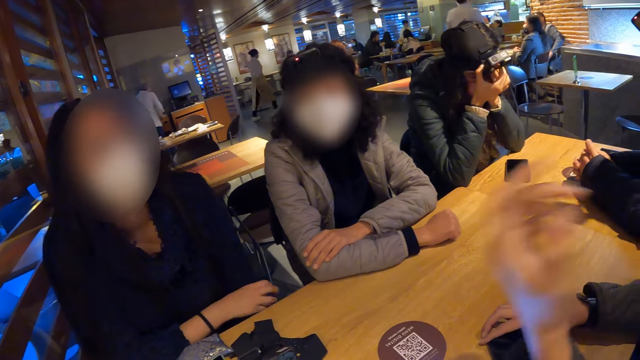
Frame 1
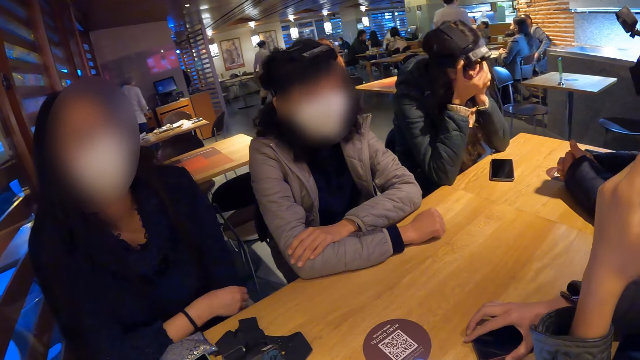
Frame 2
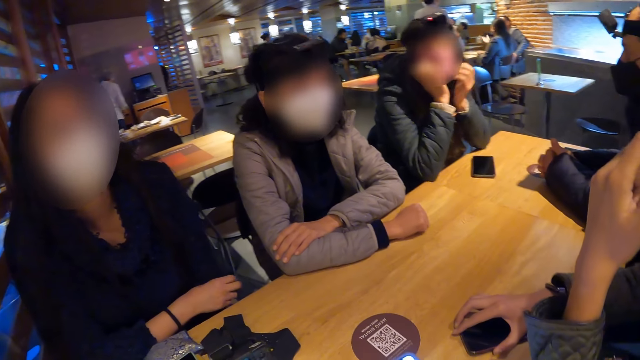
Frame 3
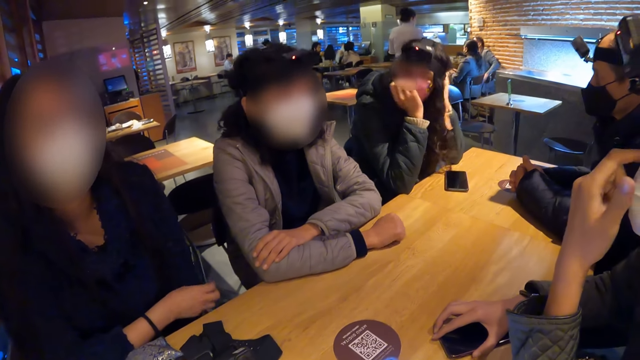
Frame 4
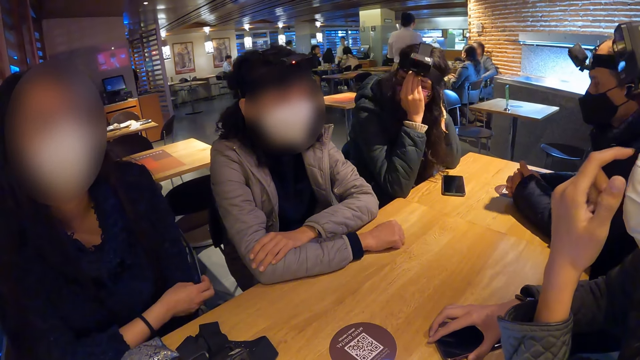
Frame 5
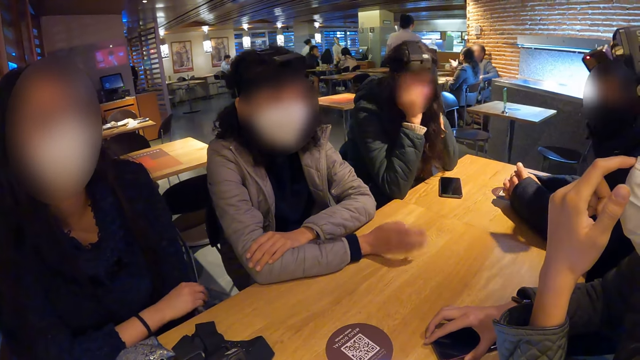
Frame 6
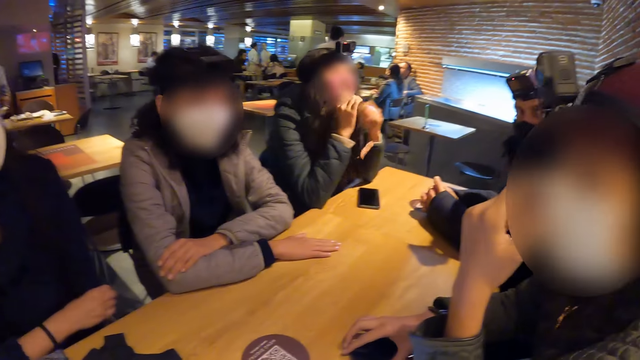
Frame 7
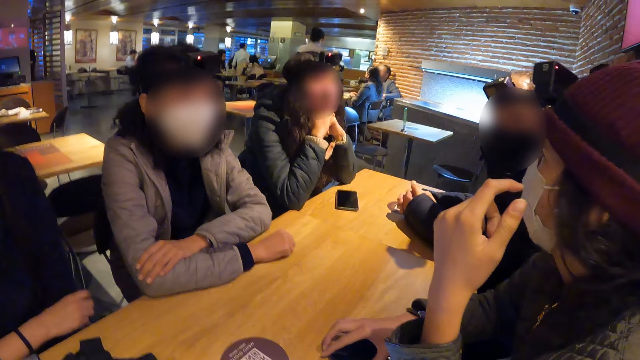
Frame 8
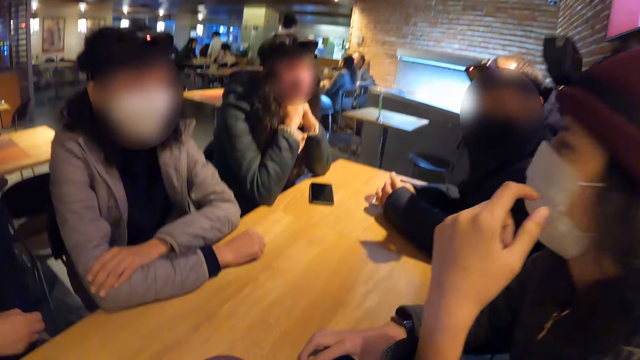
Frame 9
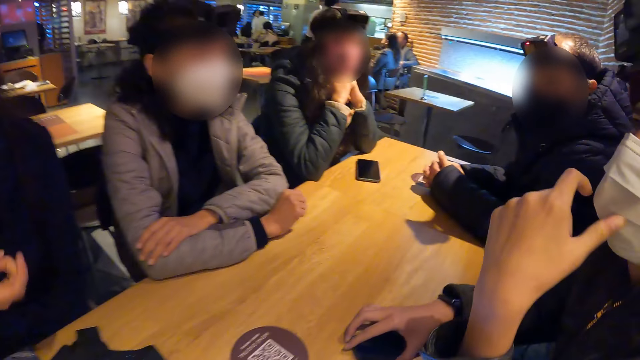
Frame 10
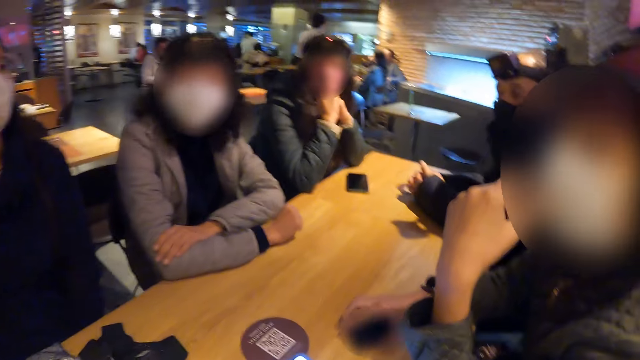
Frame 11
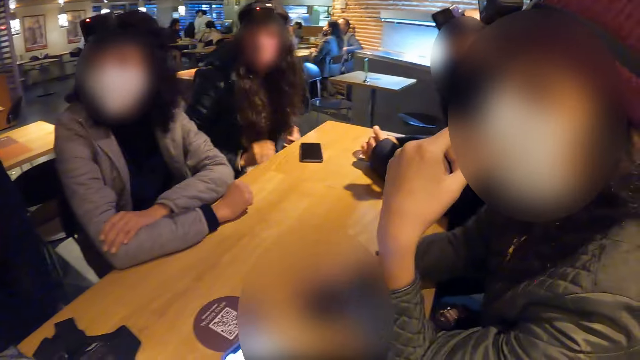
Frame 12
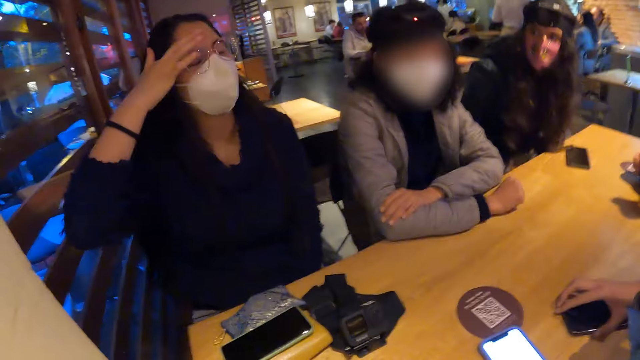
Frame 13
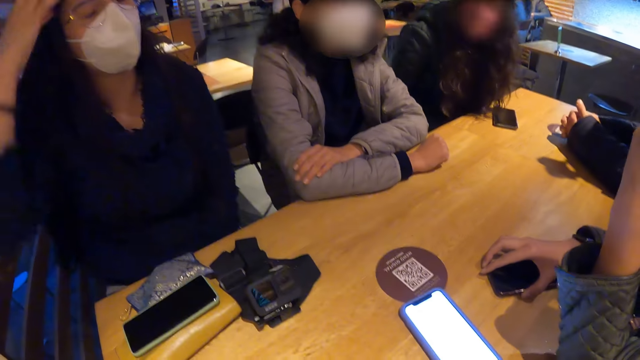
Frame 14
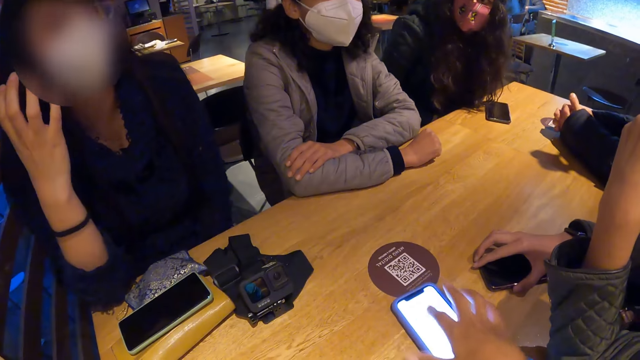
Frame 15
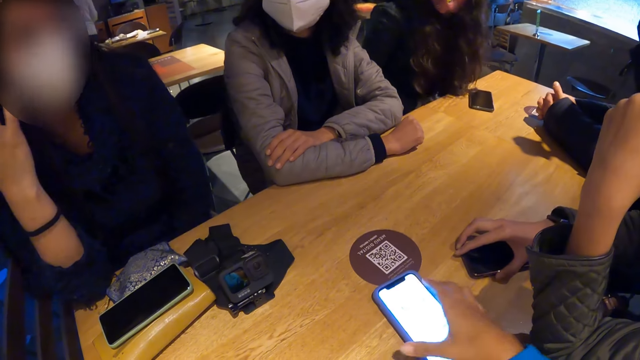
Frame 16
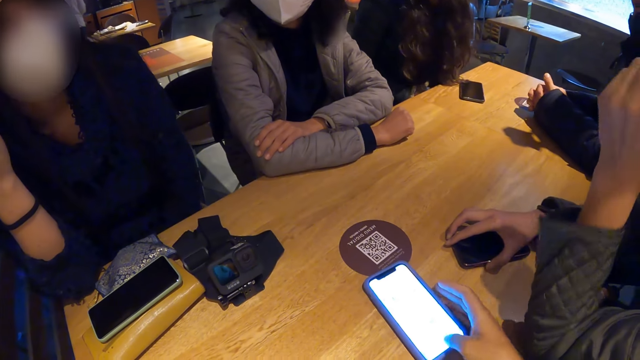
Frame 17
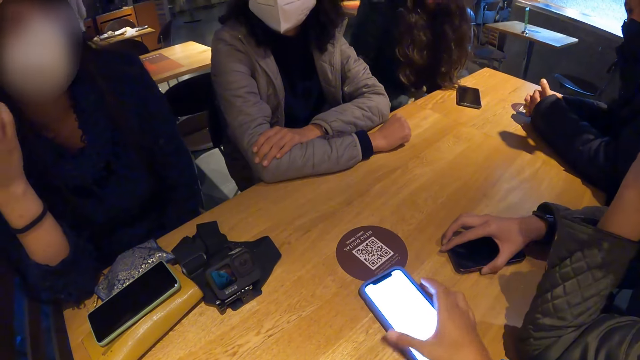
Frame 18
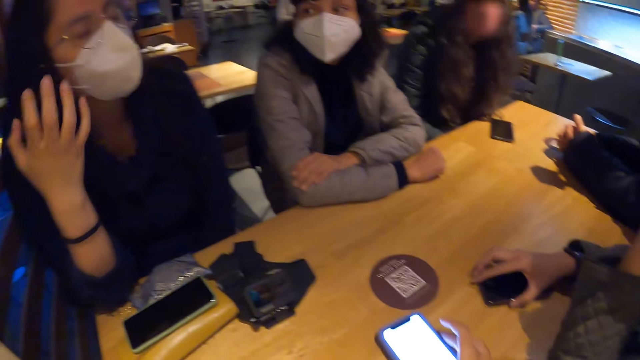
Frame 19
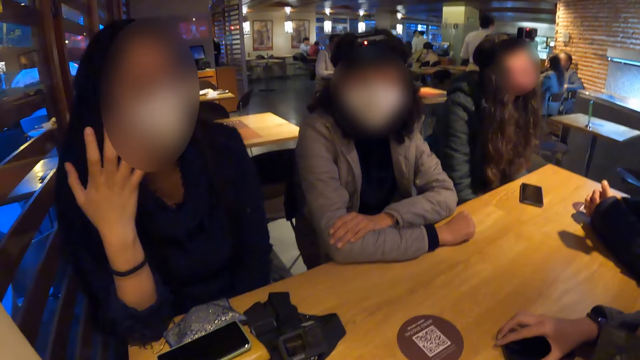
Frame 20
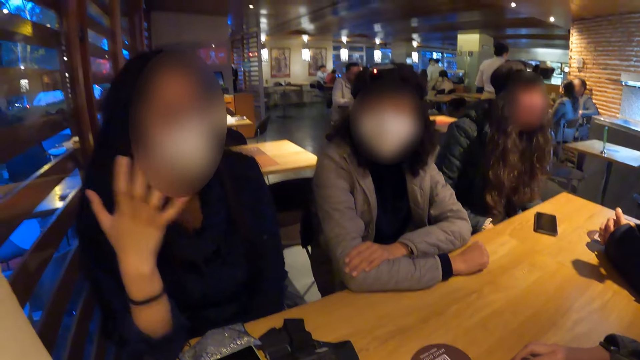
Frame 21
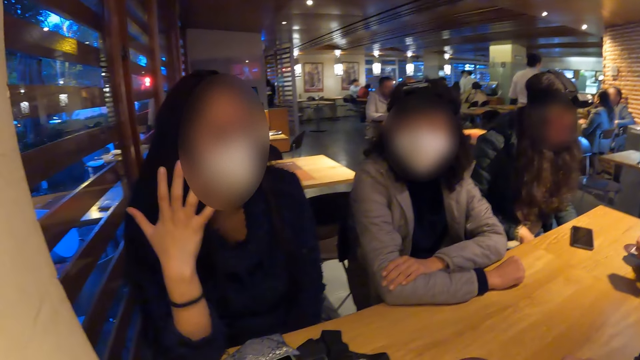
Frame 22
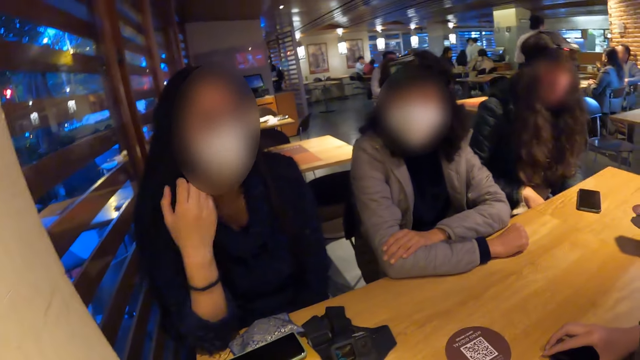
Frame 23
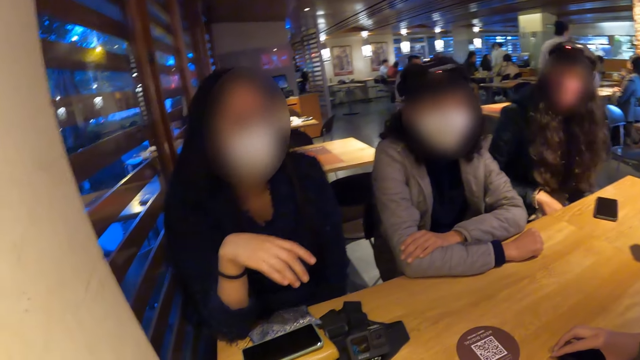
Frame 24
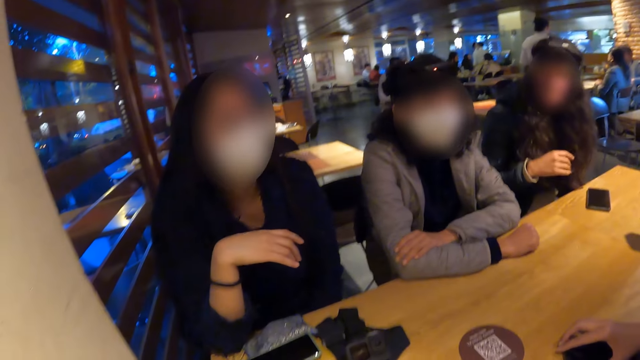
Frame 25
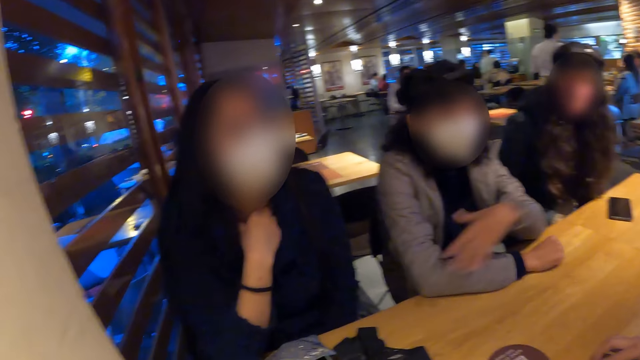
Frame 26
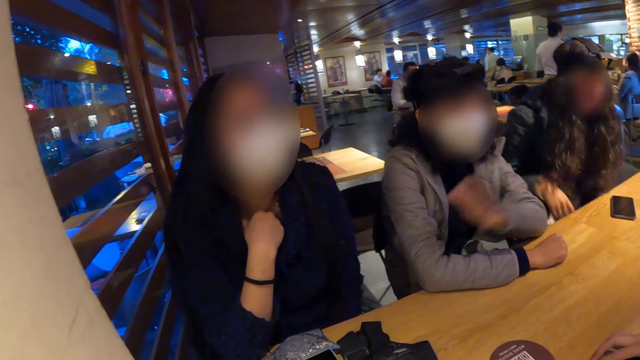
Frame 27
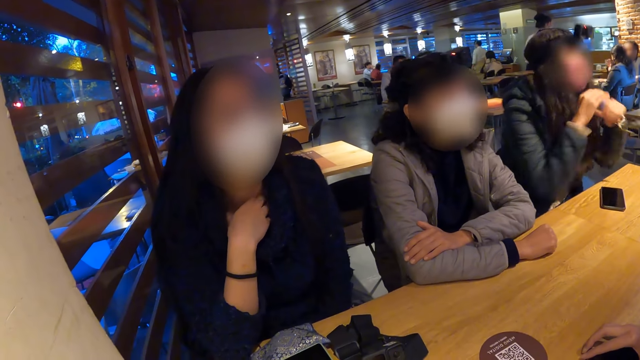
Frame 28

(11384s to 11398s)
The camera wearer operates a phone on the table with her right hand. She touches the phone. She moves the phone with her right hand. She looks around.

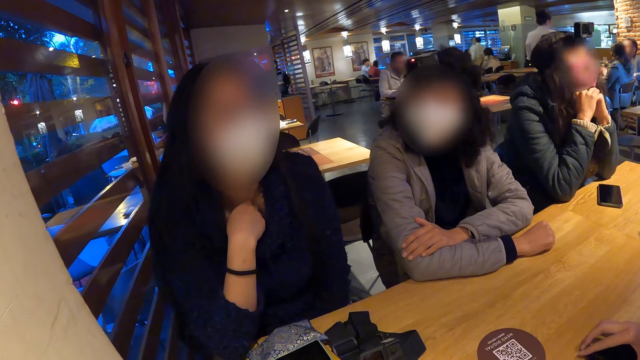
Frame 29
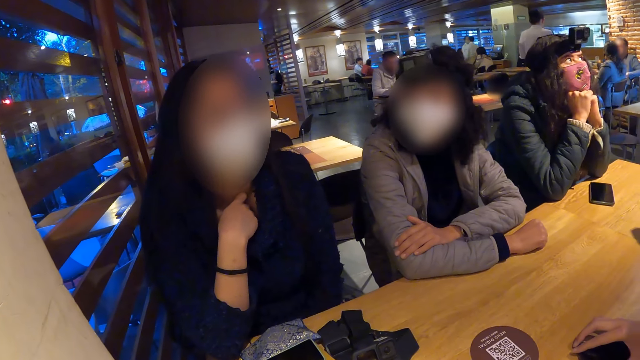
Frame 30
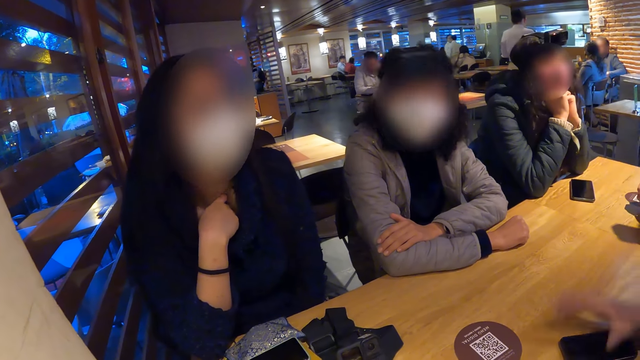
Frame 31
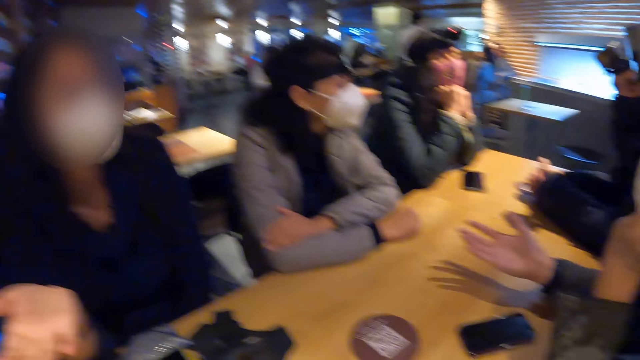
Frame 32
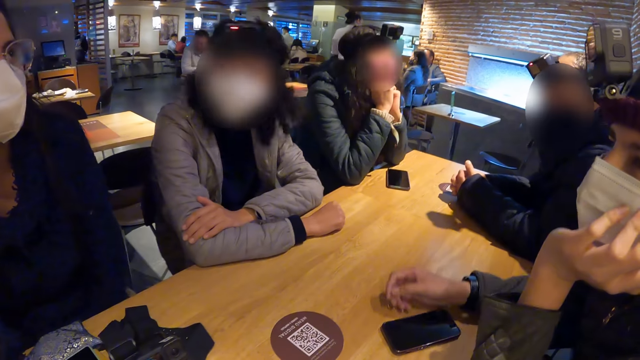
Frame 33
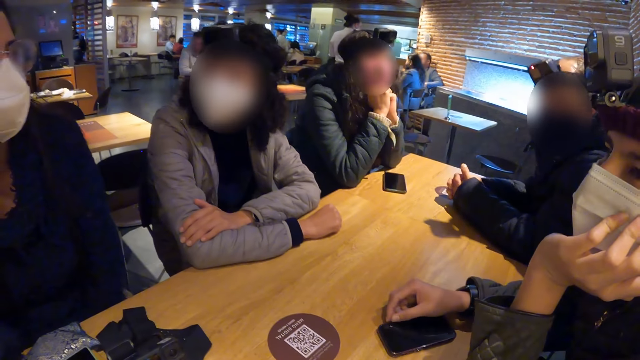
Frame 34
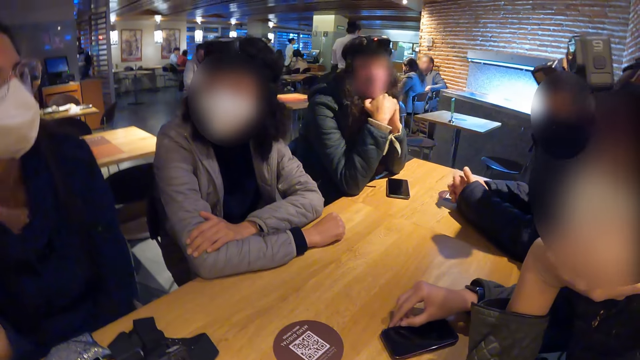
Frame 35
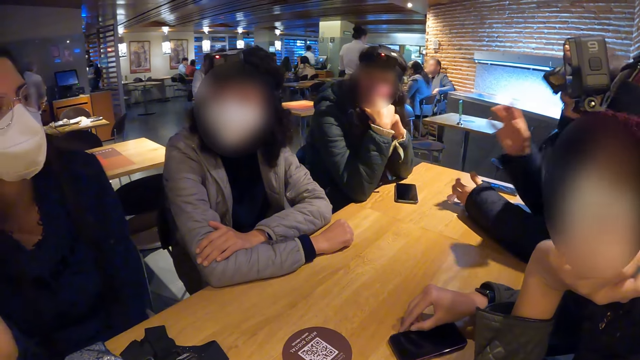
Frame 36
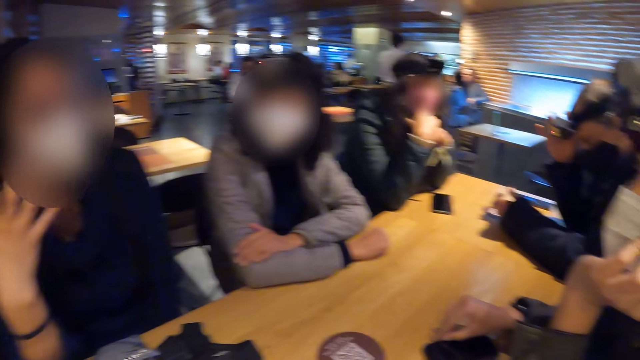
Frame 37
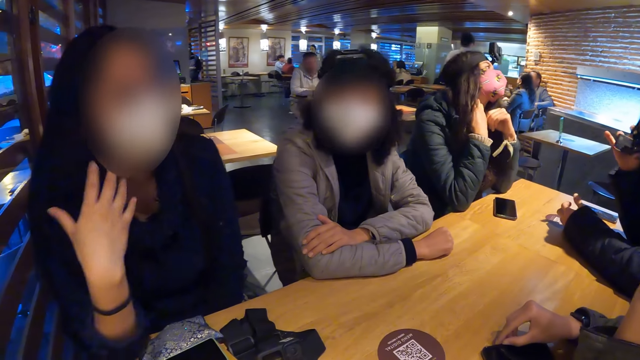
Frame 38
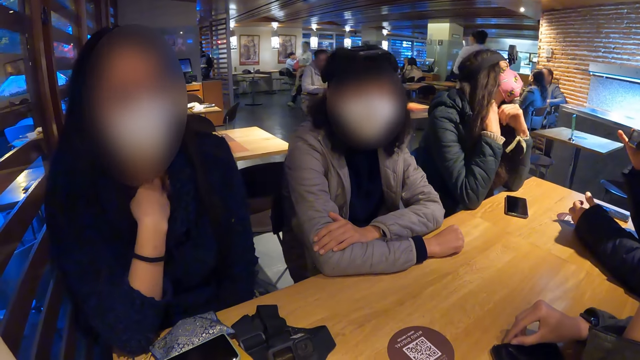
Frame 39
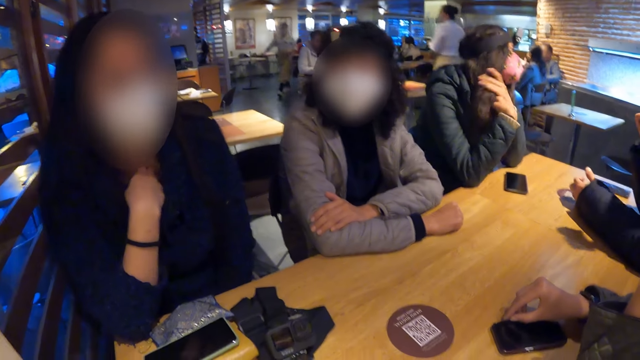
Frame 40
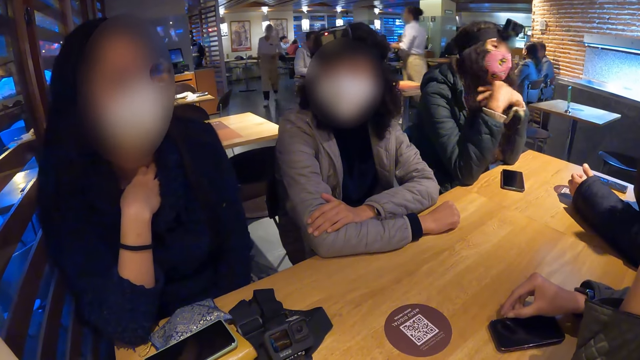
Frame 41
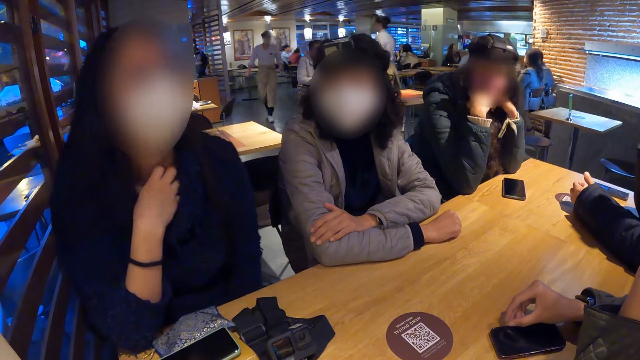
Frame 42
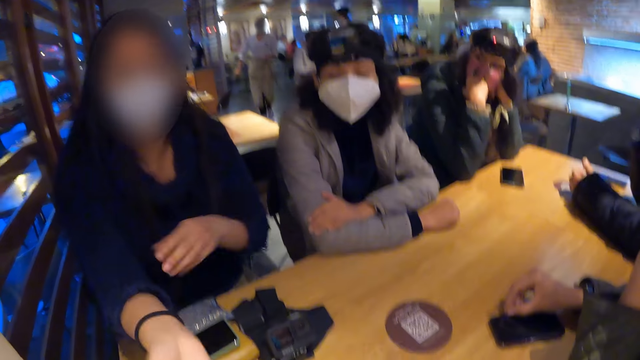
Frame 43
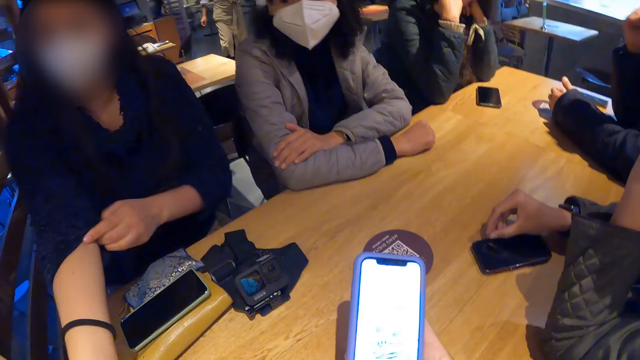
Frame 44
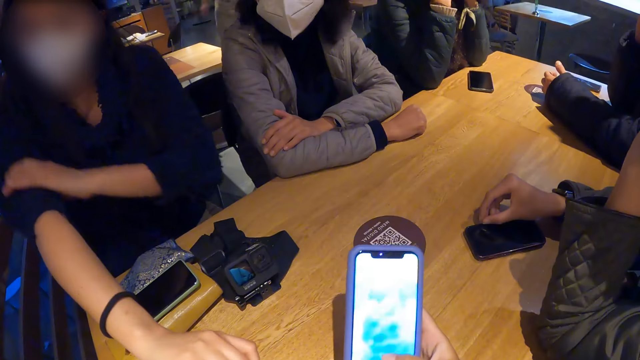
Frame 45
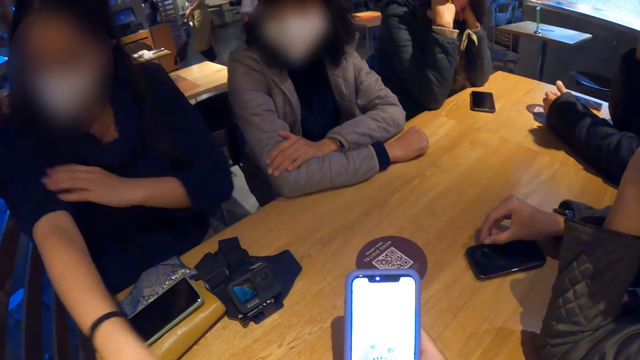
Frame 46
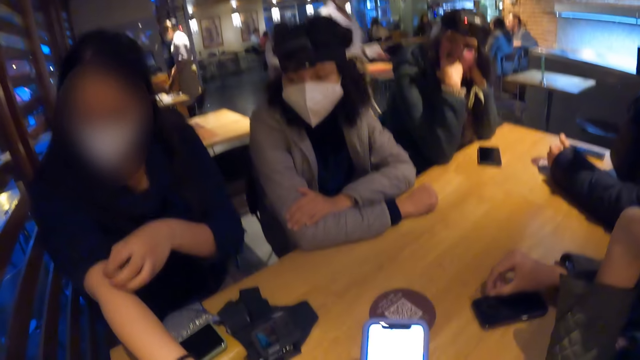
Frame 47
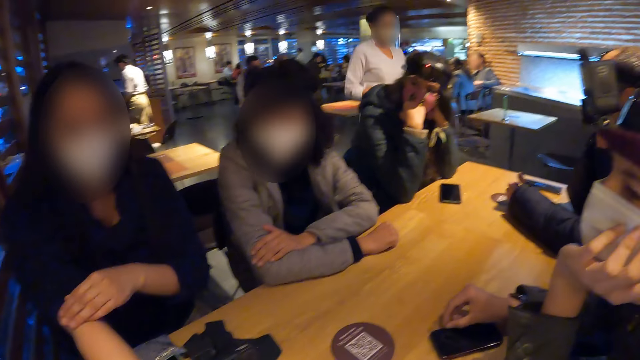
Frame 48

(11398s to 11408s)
The camera wearer operates the phone with her right hand. She stares at the phone. The waiter walks towards the camera wearer's table with a waiter pad in her hands.
